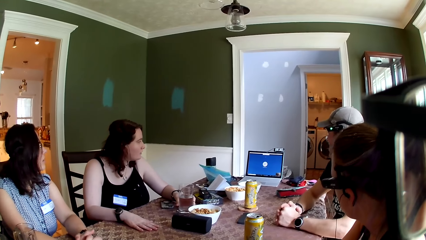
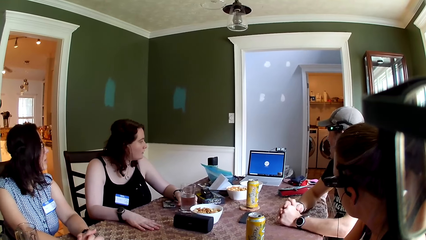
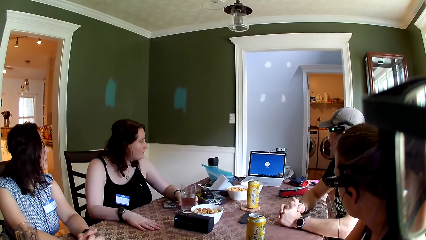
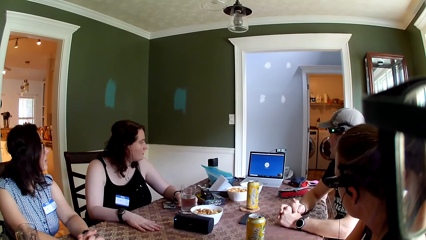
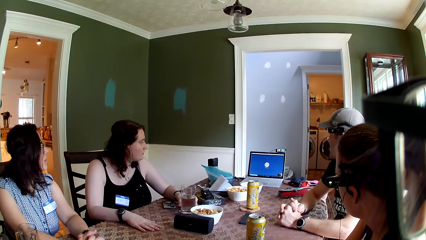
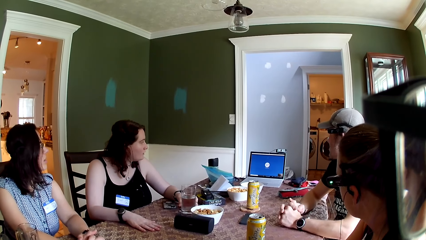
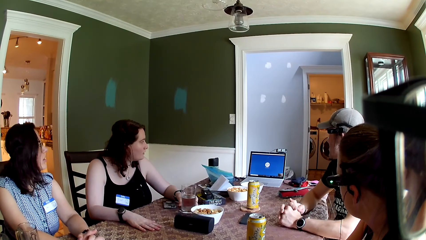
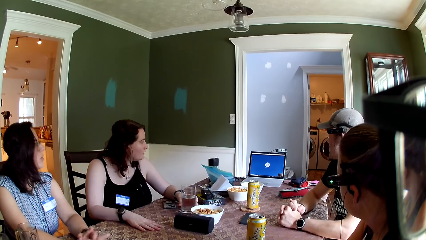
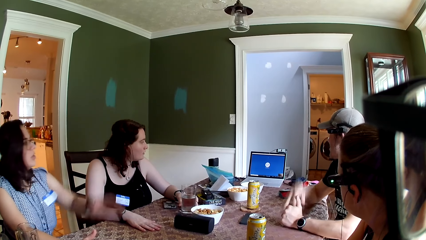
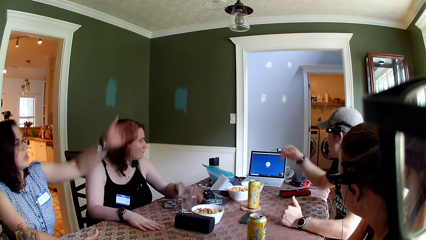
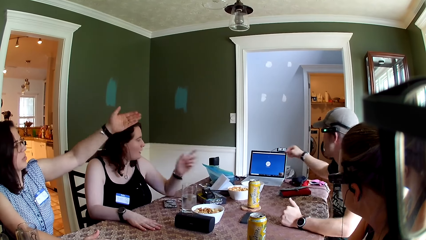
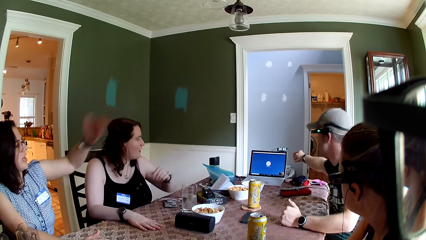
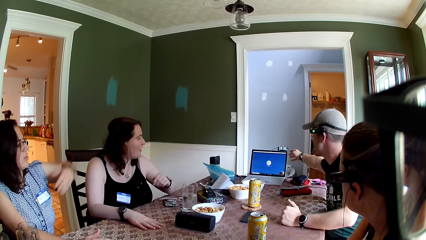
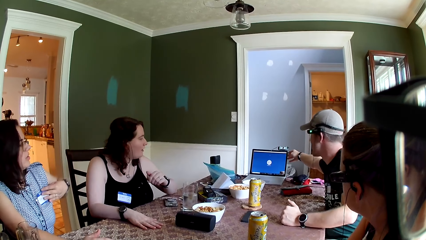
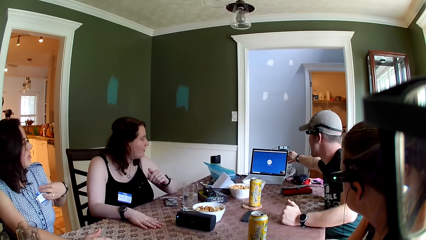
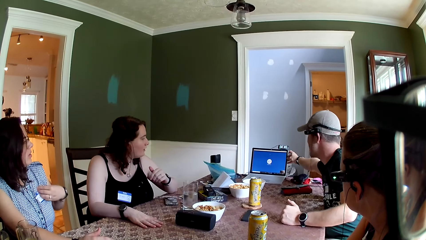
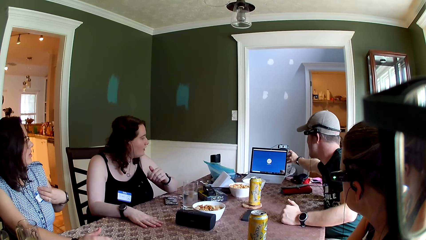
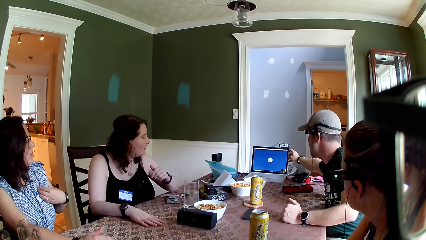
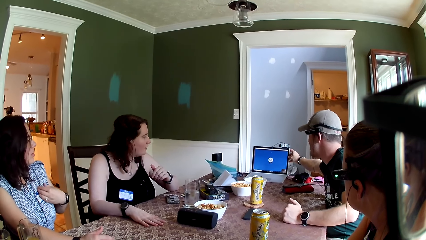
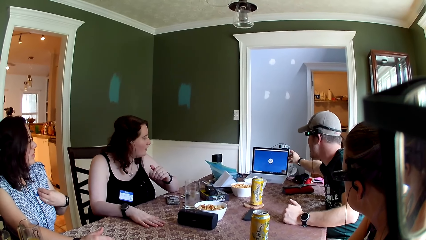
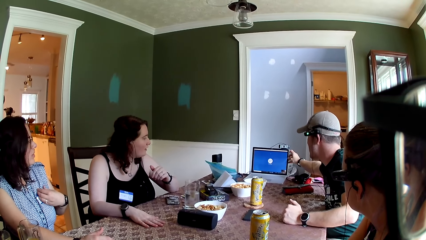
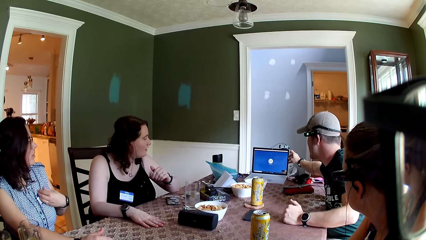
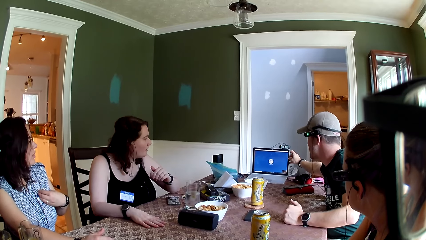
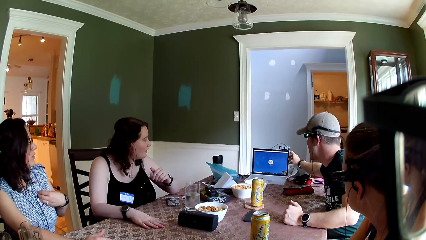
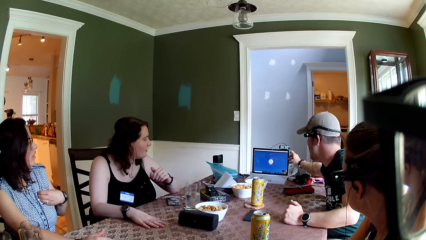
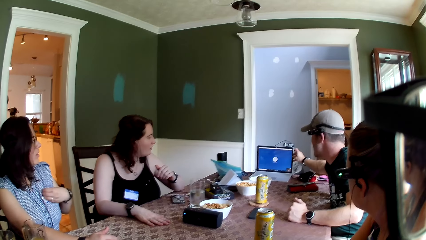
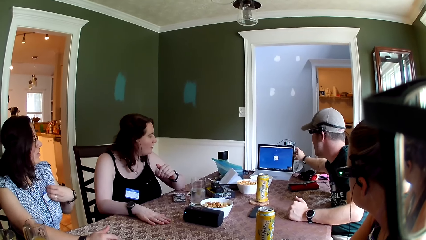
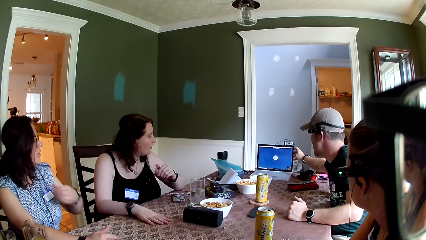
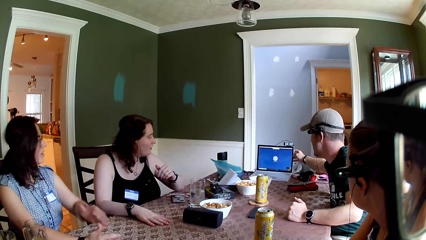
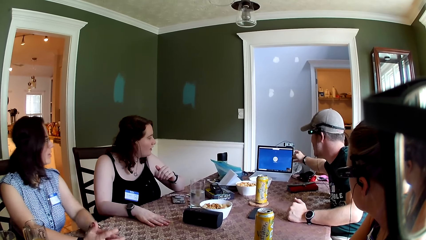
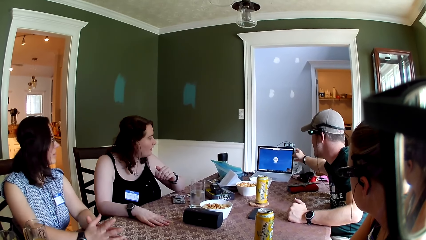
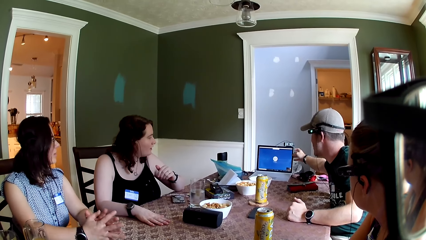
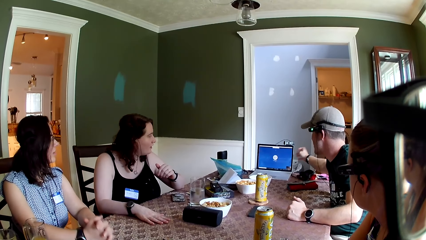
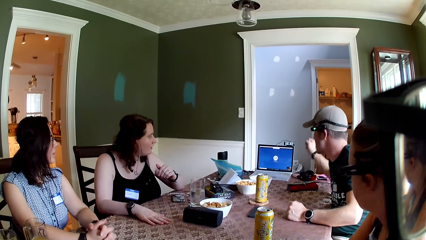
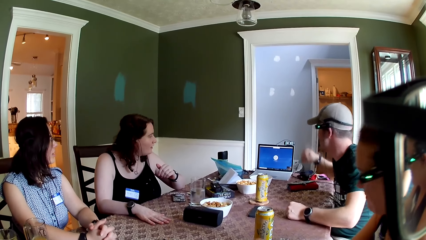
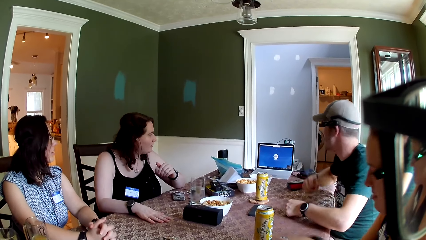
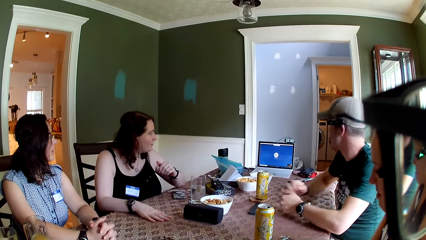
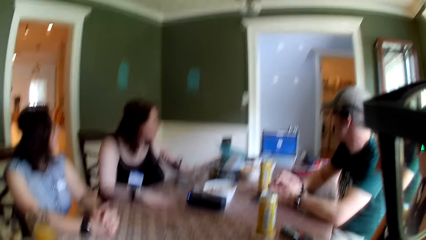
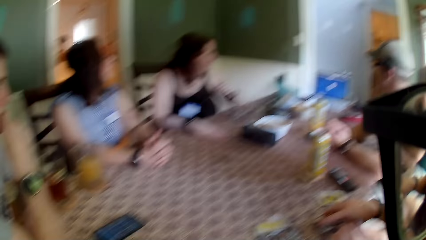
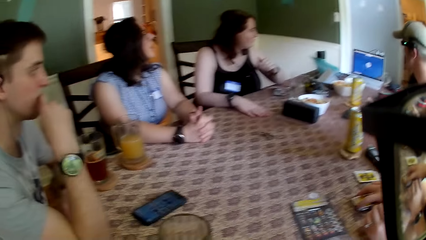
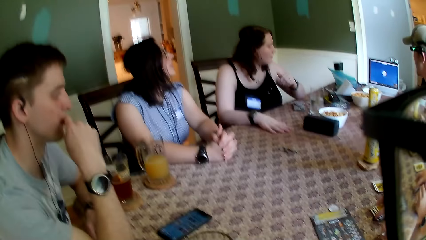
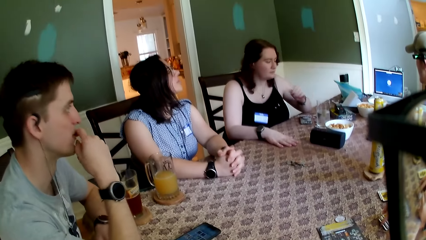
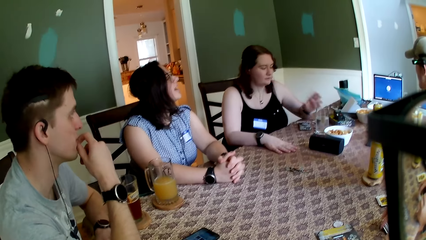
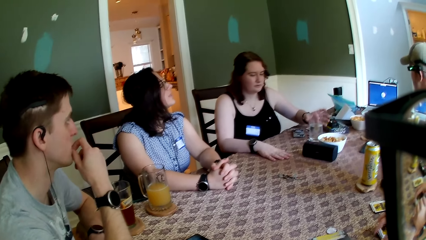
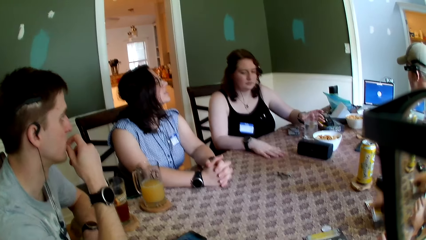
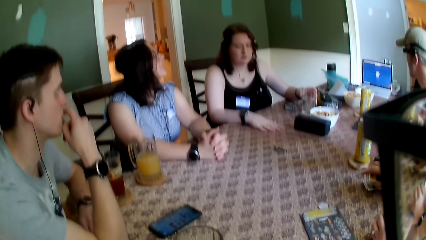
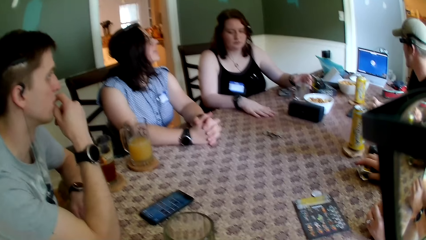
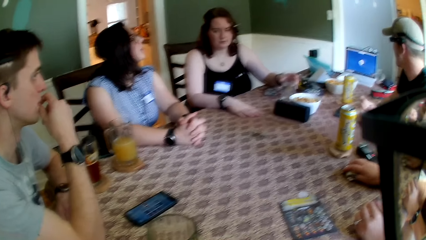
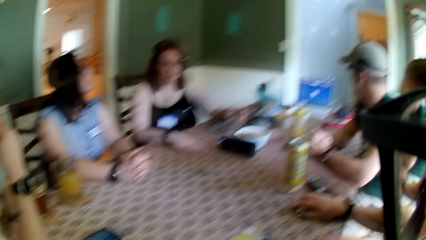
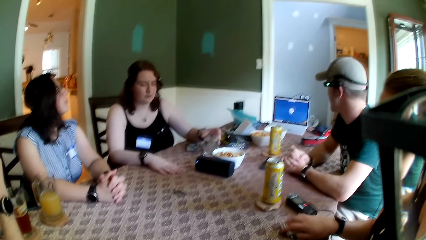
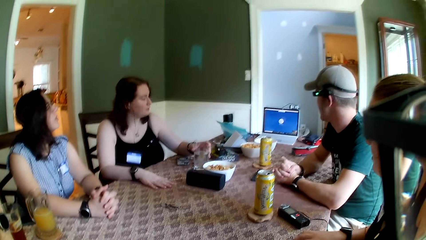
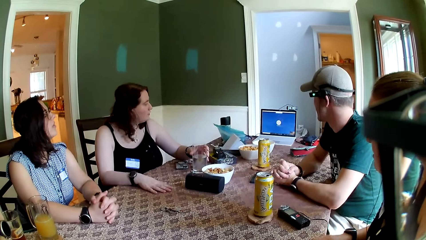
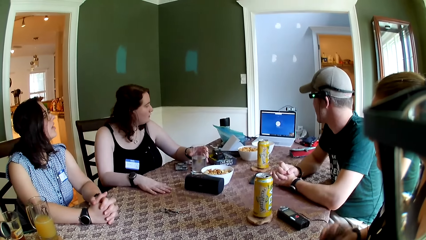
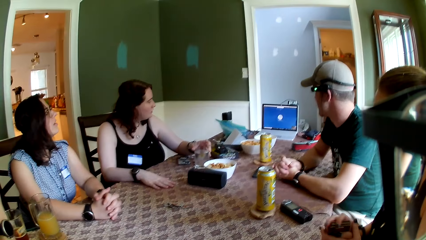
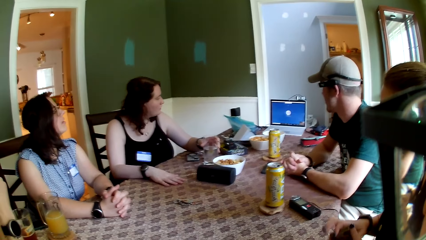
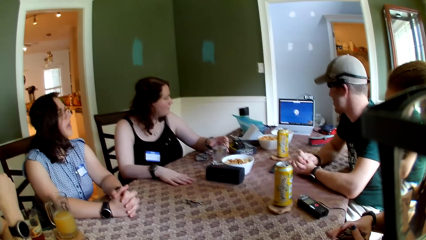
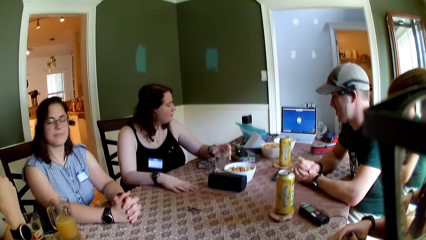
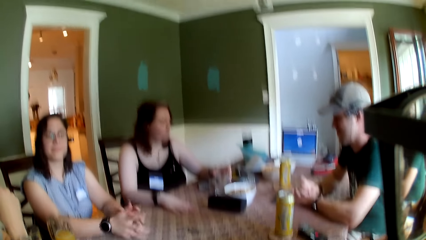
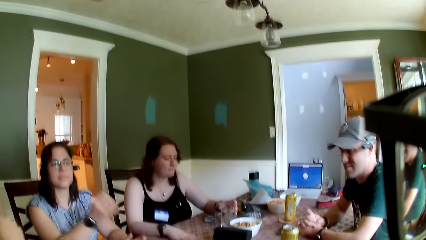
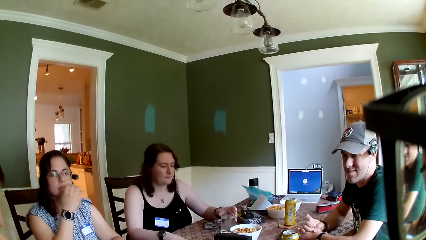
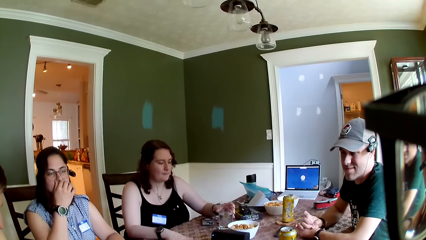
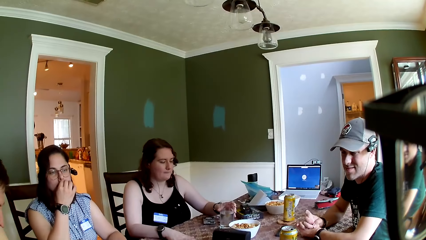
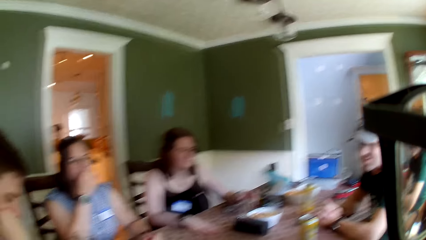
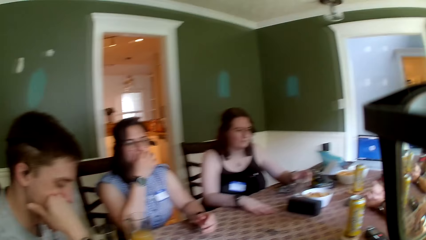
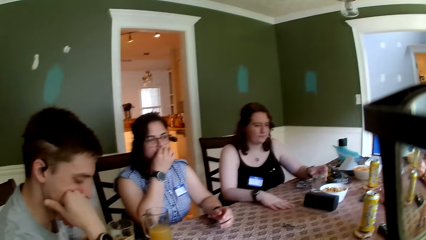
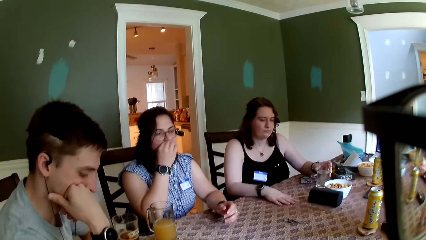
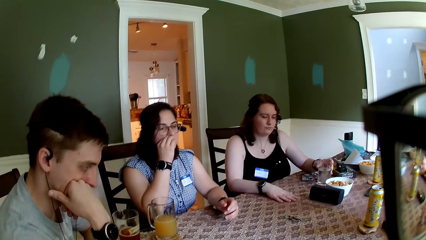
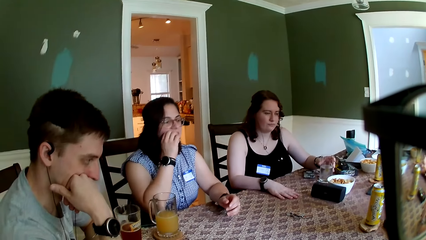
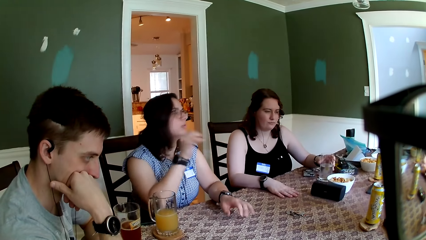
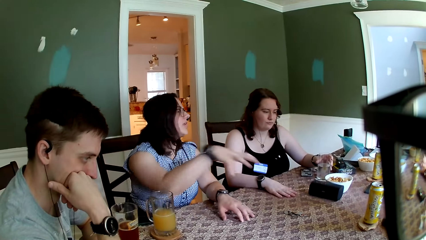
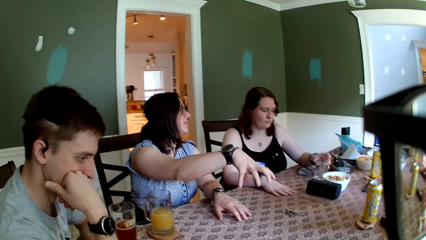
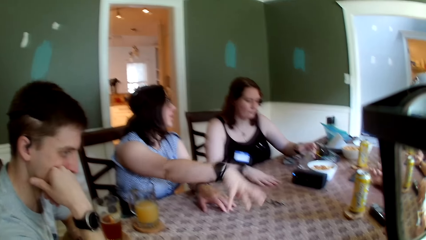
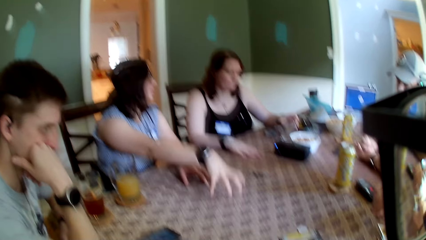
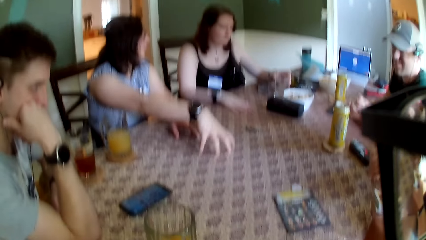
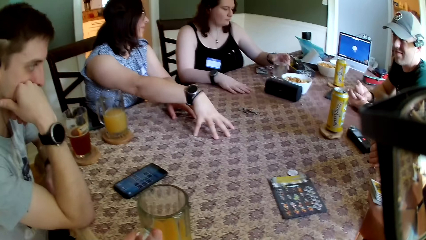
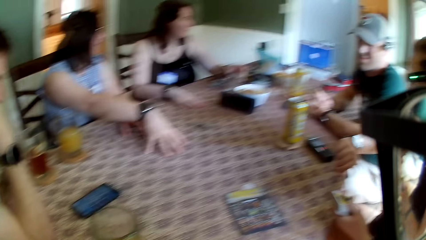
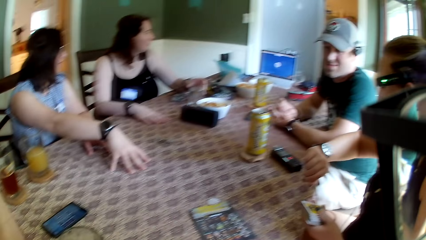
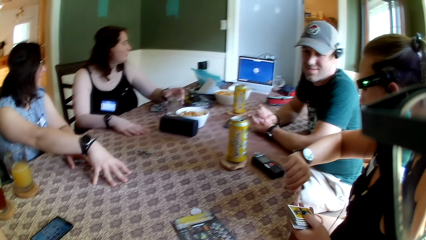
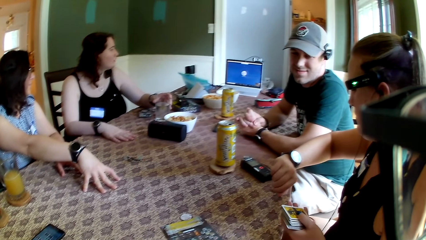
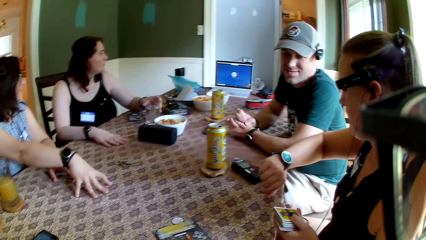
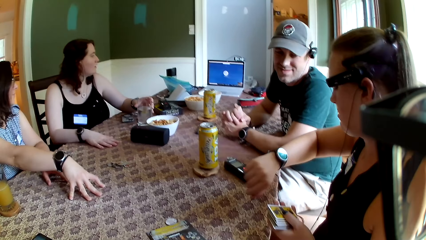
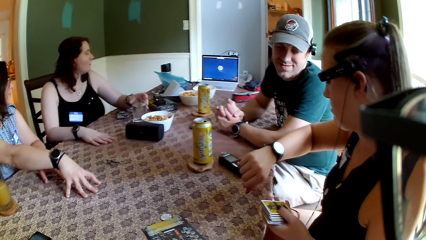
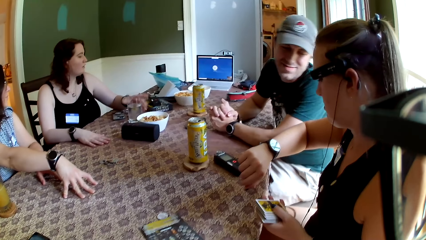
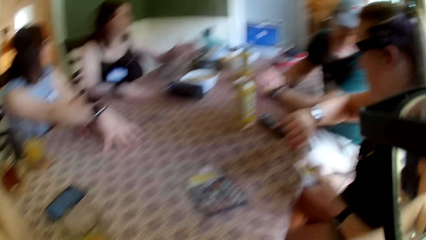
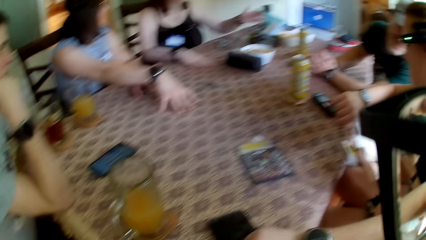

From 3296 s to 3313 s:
A woman speaks with a man. The man adjusts the laptop on the table with his right hand and holds the laptop. Another woman adjusts a tag on her chest with her right hand. The first woman interacts with a woman's voice from the laptop. The second woman packs the role cards on the table together with her right hand, touches the glass of water on the table with her left hand, and holds the glass. The first woman touches her nose with her right hand. A third woman looks at a wristwatch in her right hand.
